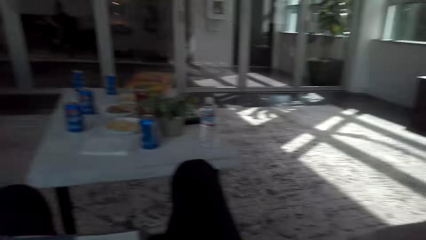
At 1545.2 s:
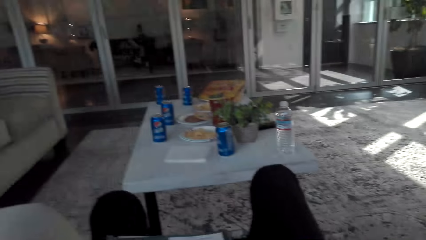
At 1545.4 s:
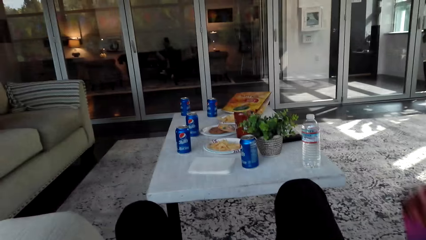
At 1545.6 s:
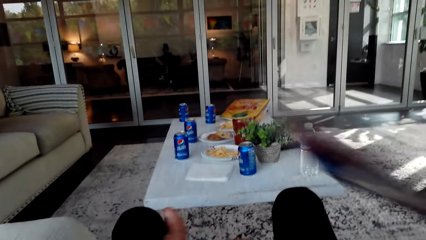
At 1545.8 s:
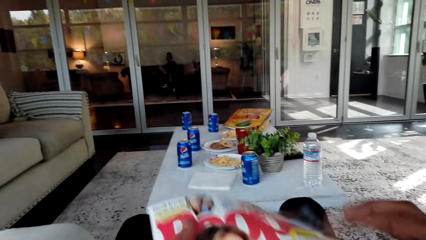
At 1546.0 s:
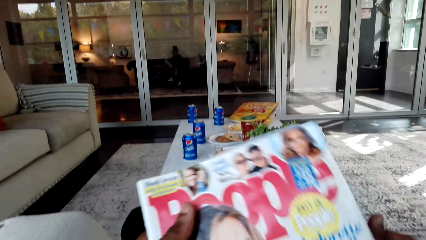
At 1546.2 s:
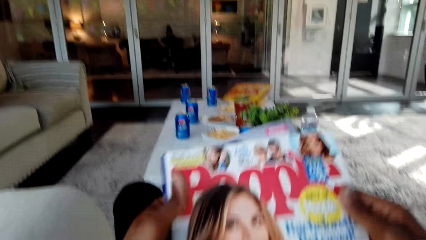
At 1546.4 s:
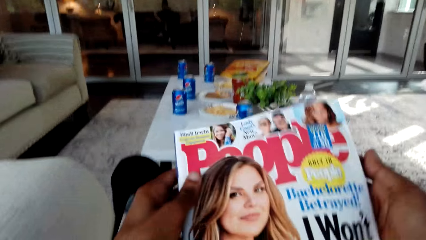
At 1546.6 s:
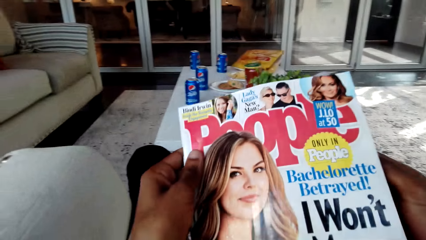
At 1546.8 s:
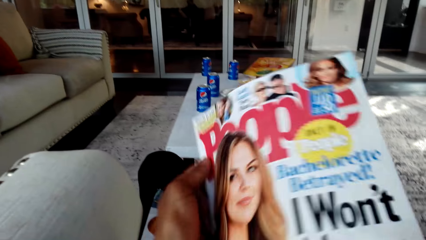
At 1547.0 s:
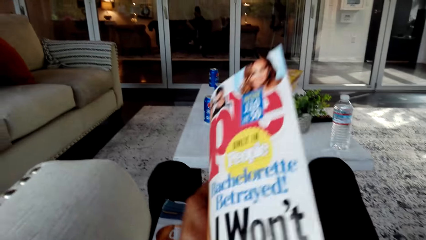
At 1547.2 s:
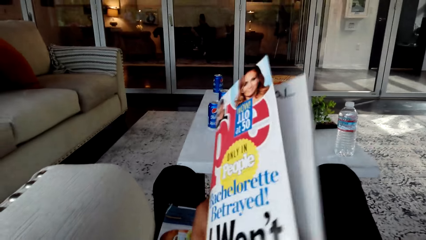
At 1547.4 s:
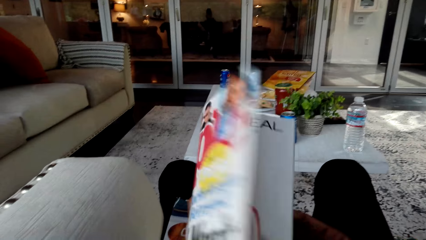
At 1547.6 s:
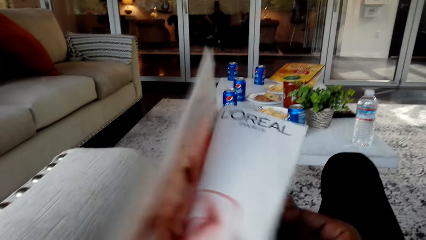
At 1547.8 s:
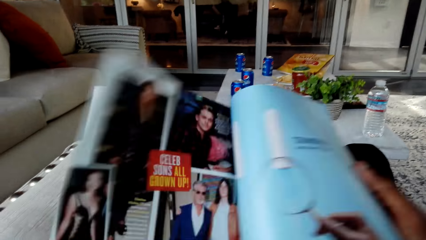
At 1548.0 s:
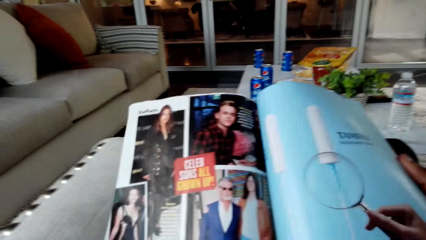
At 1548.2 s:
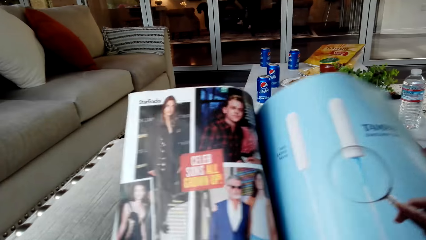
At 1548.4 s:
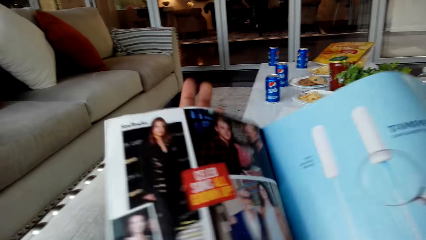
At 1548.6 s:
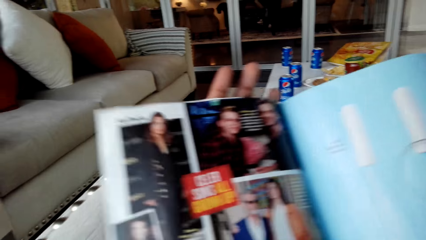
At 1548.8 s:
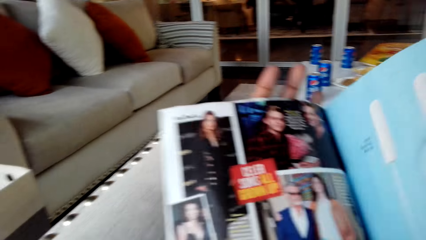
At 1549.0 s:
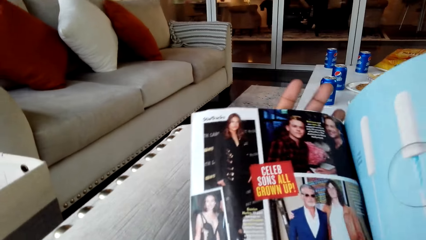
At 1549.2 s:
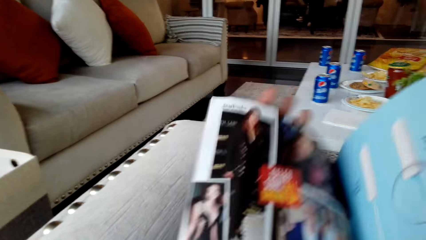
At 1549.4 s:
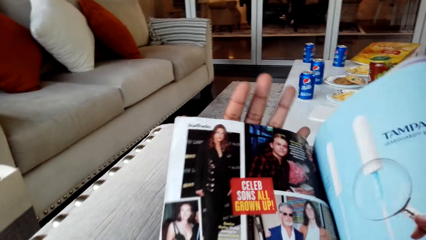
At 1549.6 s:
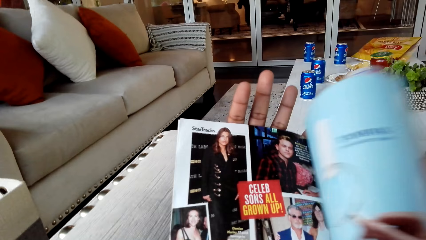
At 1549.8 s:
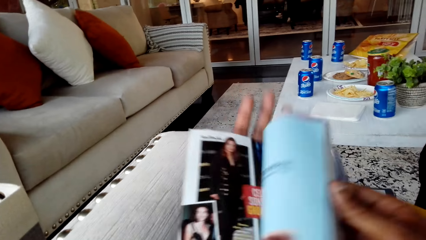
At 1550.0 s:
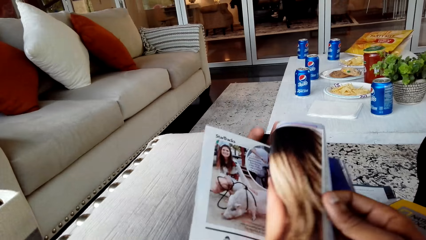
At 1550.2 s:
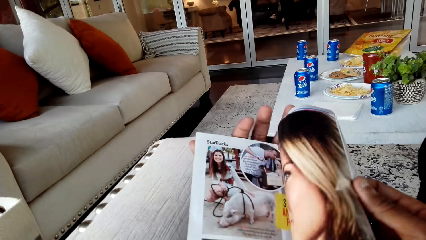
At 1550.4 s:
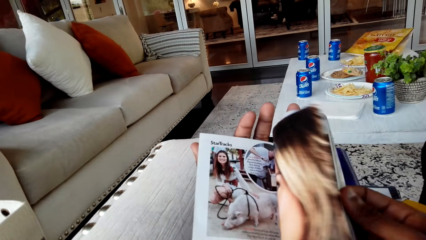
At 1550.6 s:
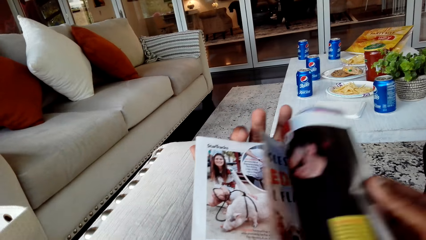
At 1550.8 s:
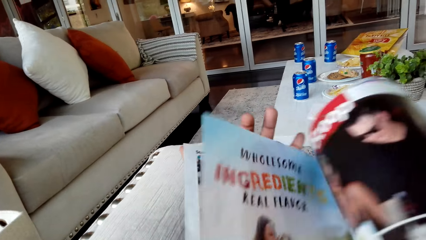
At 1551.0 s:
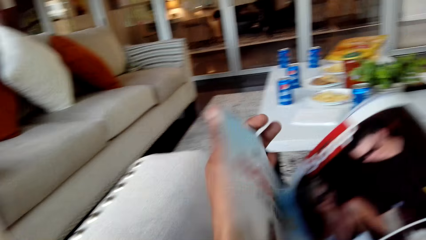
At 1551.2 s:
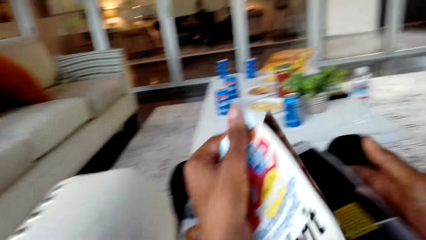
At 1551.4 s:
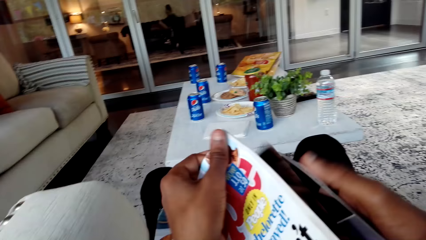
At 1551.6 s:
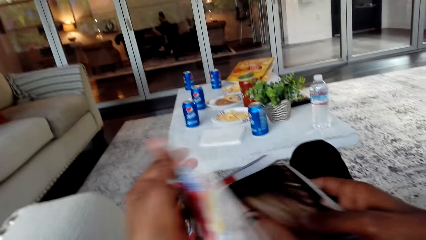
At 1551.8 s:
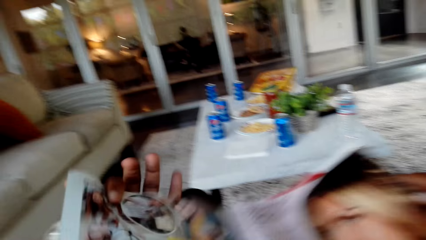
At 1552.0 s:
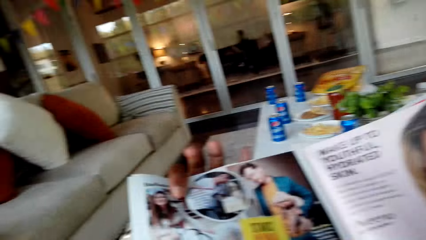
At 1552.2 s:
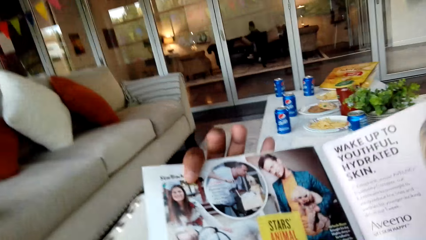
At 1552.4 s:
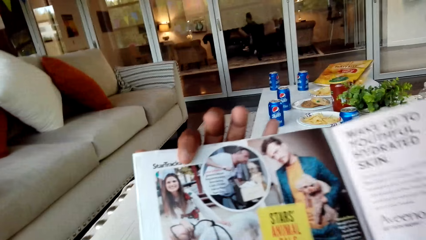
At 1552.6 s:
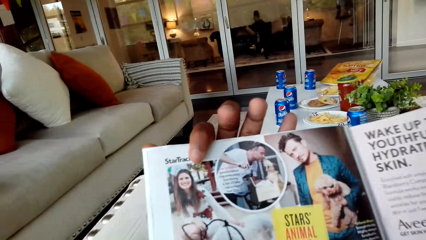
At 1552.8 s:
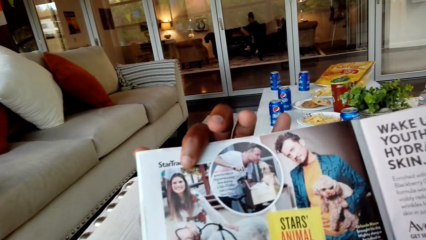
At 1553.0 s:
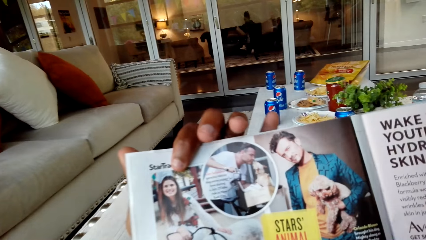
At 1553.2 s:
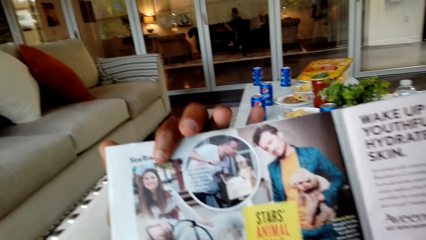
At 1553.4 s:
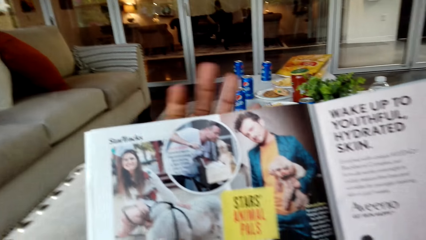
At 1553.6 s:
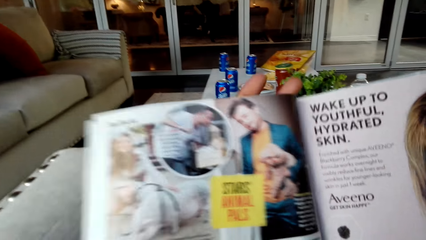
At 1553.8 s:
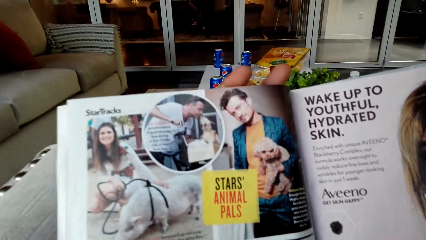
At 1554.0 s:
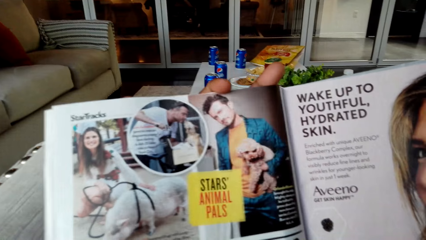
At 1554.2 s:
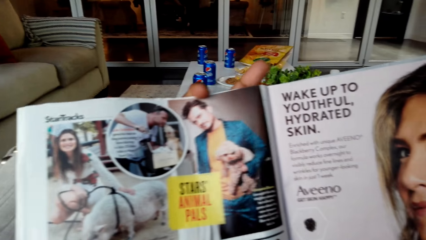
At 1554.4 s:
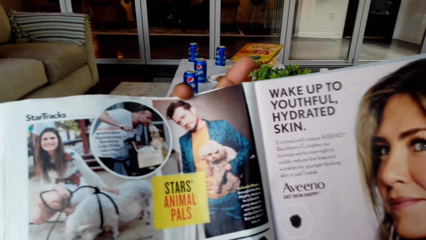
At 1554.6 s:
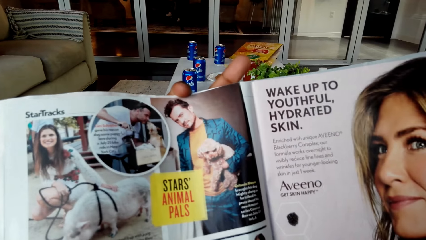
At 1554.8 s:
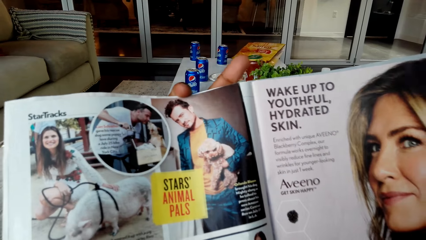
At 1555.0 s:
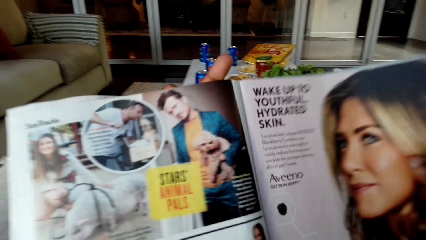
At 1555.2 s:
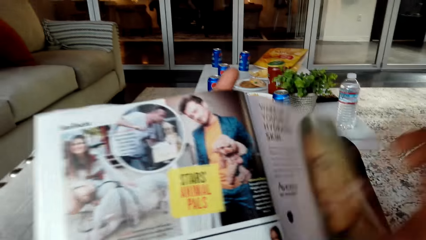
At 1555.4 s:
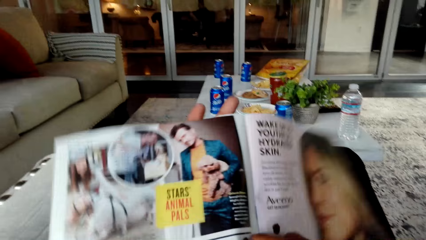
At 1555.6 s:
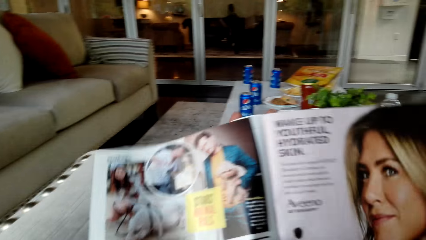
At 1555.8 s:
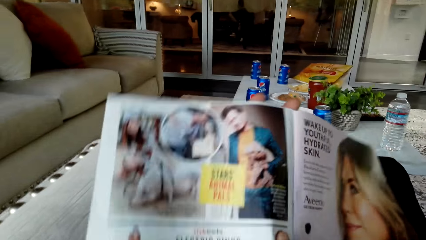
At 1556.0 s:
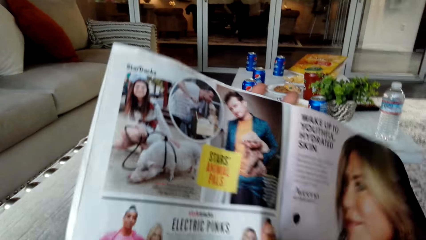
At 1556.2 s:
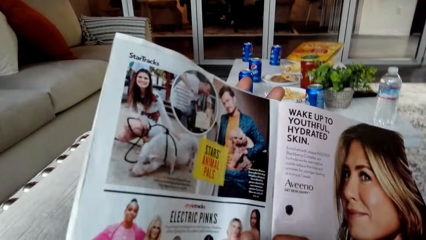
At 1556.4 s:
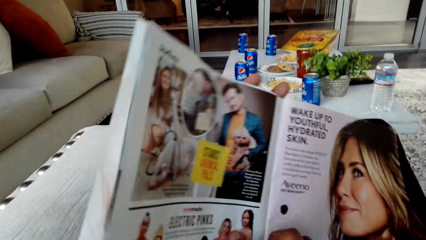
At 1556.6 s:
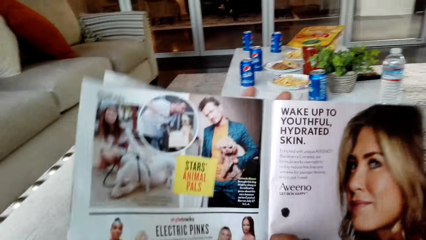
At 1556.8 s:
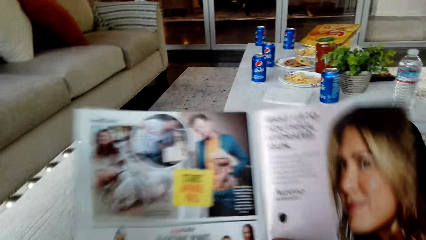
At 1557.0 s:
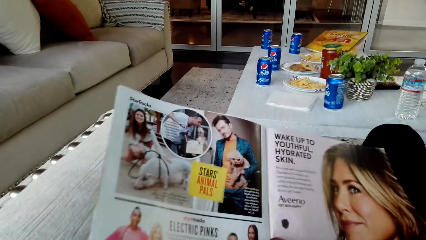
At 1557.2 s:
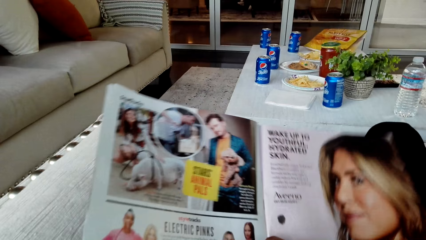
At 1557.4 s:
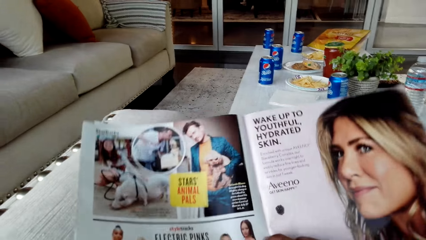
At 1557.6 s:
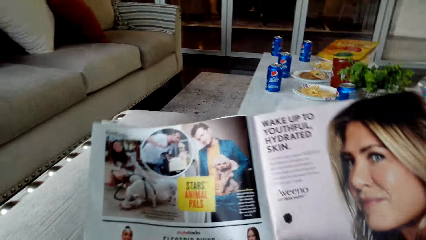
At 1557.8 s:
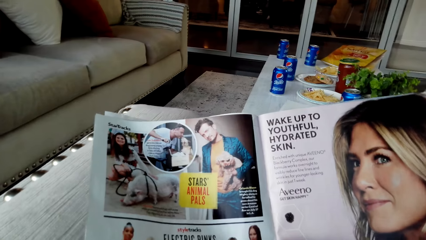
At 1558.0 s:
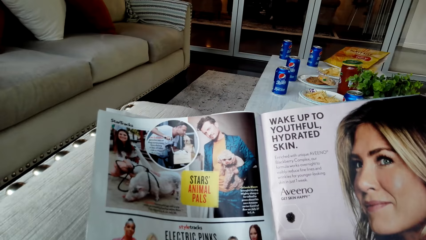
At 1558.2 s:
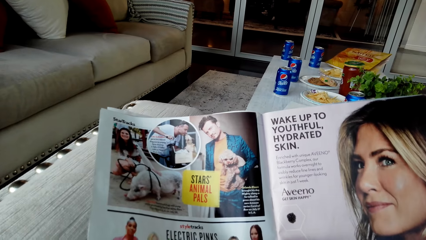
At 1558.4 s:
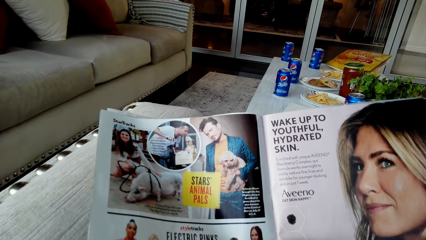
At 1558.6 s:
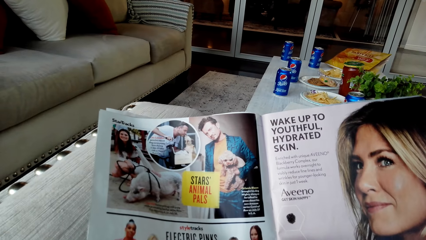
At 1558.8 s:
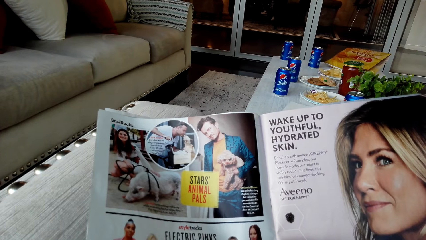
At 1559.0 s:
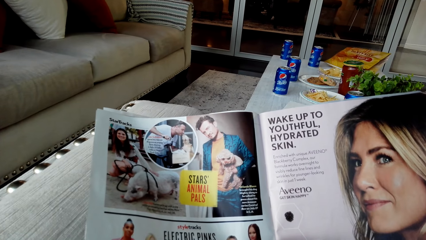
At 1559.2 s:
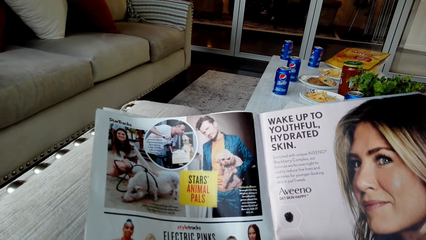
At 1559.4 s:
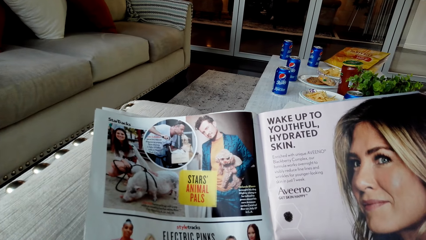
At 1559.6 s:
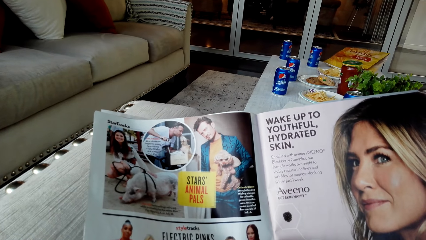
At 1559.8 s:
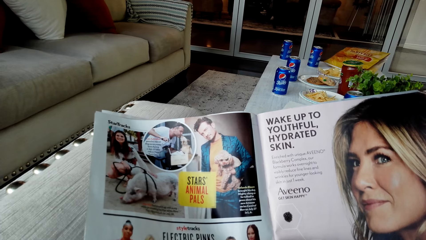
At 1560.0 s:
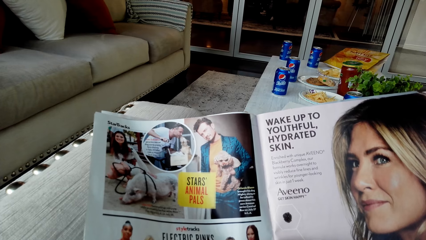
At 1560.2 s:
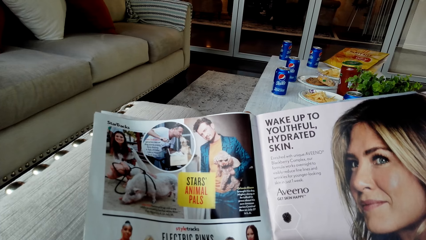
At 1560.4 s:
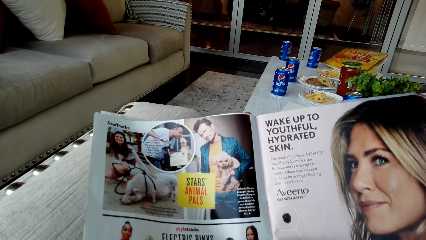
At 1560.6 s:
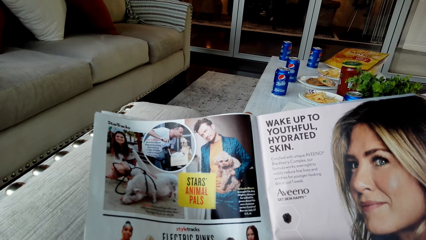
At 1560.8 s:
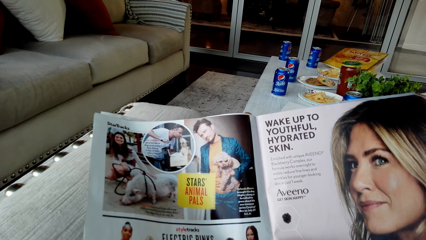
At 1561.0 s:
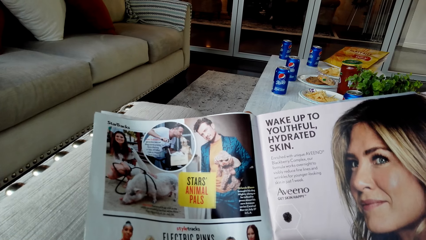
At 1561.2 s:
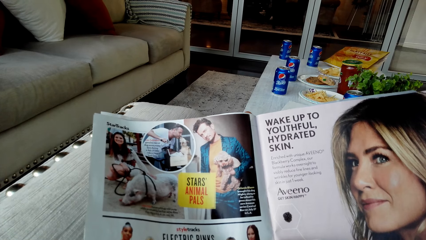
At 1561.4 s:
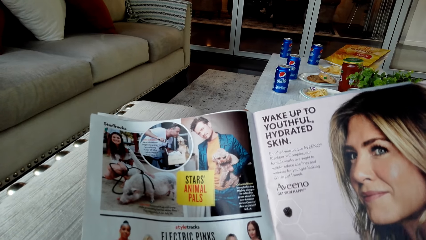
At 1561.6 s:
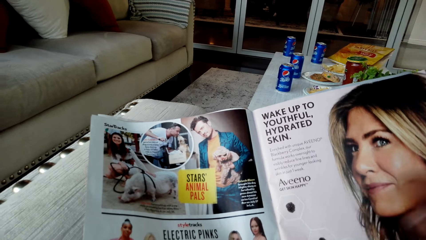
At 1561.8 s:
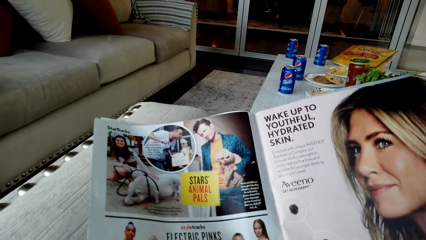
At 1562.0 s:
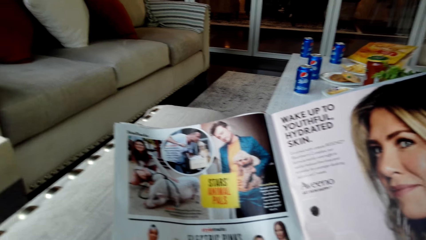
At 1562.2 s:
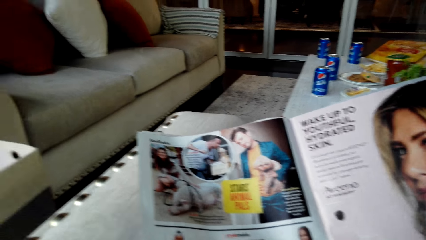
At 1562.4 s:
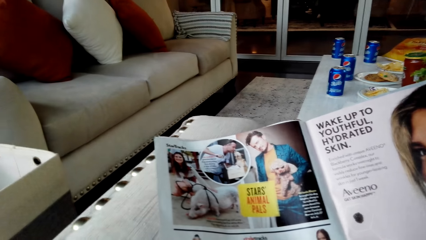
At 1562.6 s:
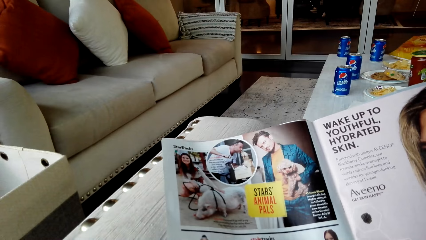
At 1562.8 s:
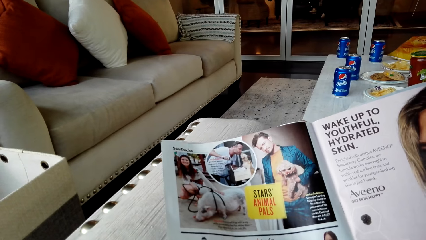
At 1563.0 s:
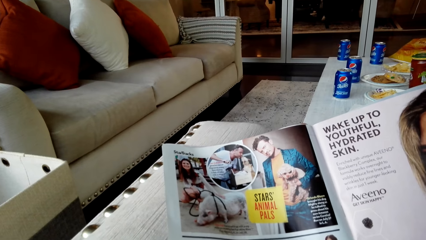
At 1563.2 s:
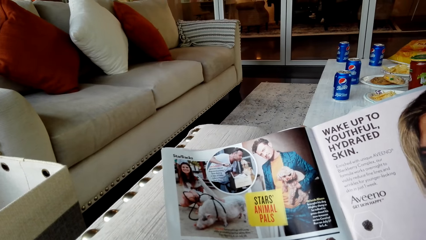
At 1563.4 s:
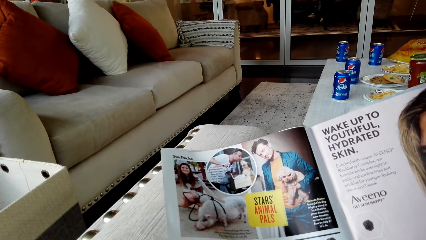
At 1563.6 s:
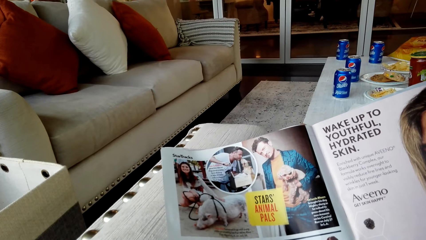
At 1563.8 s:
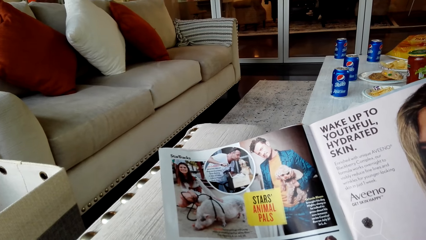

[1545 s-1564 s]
The camera wearer picks up the magazine. They open the magazine. They look at the magazine. They open the magazine. They look at the magazine.
